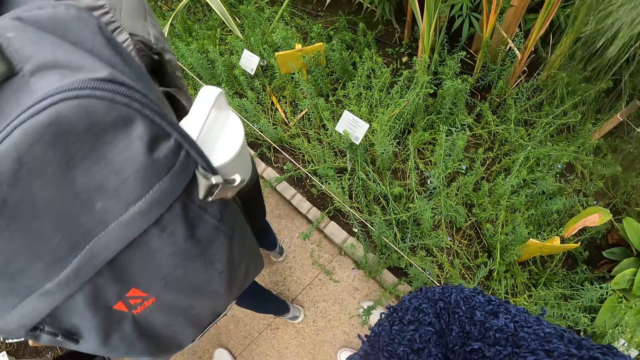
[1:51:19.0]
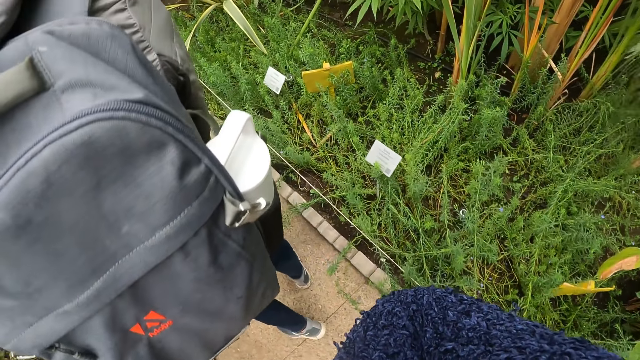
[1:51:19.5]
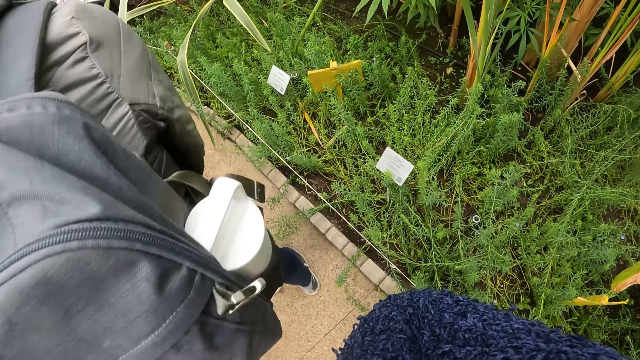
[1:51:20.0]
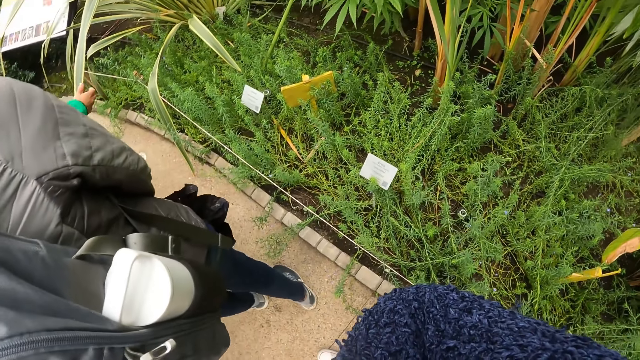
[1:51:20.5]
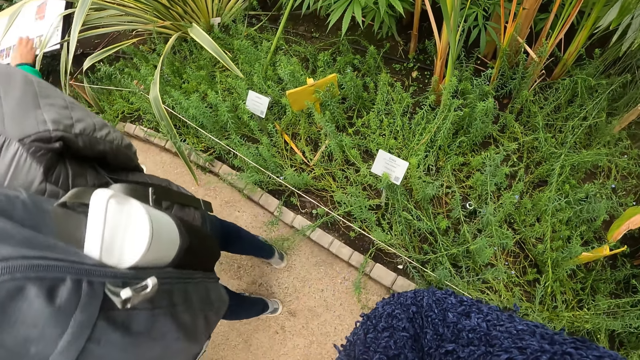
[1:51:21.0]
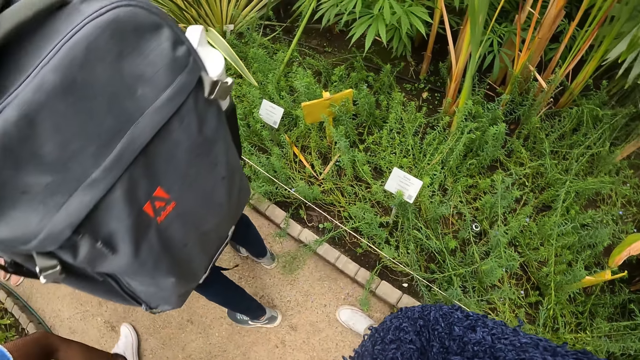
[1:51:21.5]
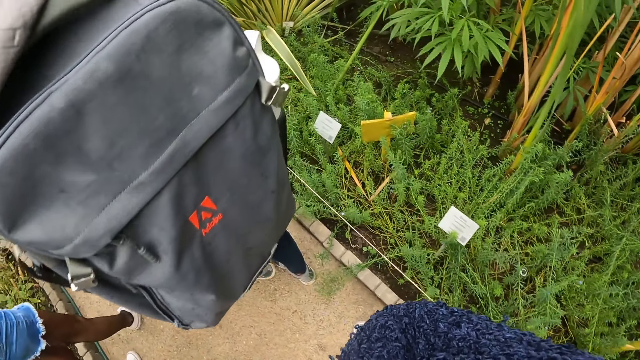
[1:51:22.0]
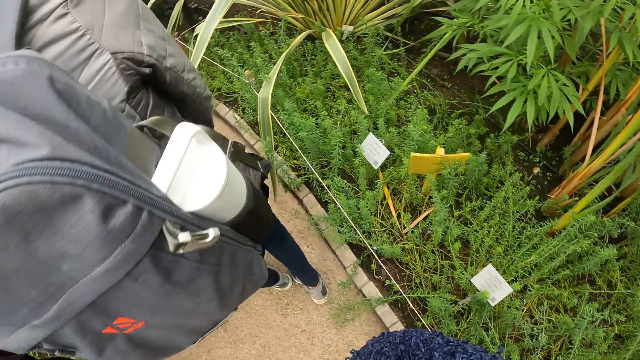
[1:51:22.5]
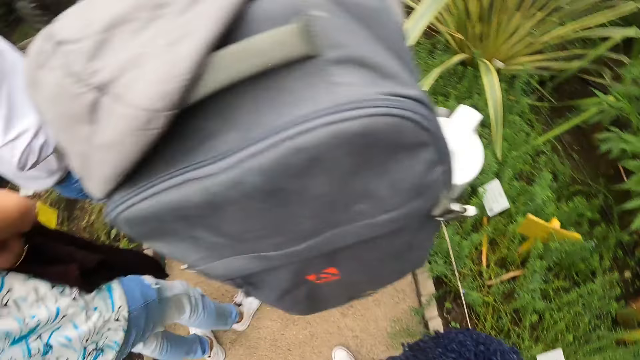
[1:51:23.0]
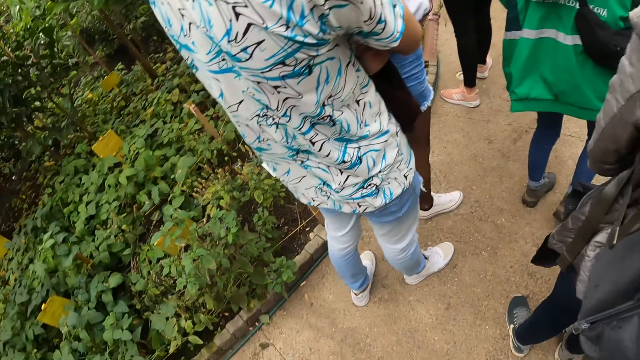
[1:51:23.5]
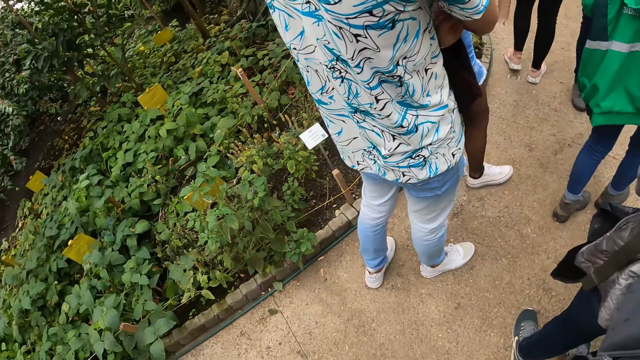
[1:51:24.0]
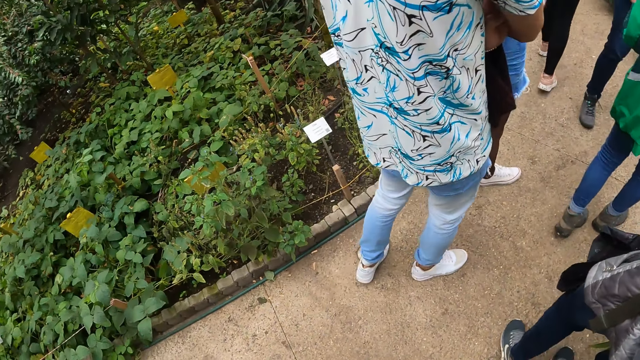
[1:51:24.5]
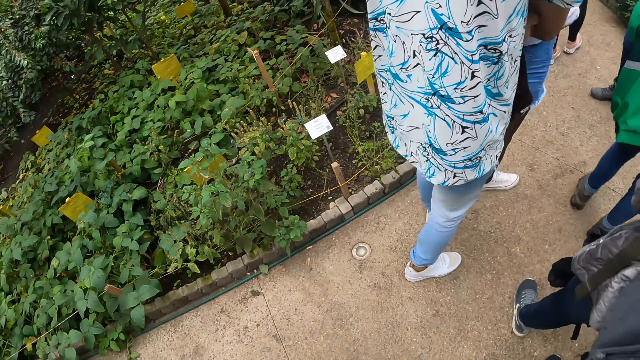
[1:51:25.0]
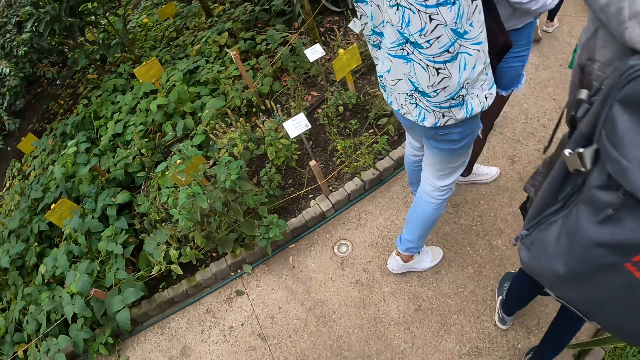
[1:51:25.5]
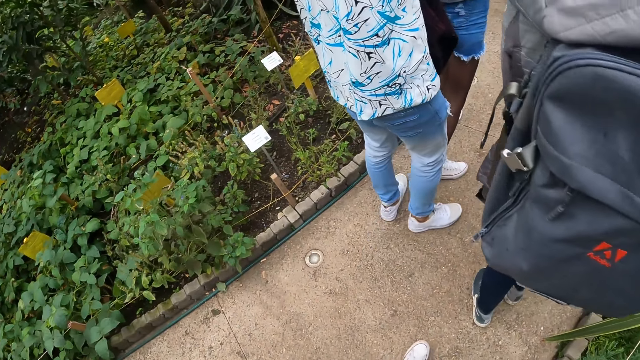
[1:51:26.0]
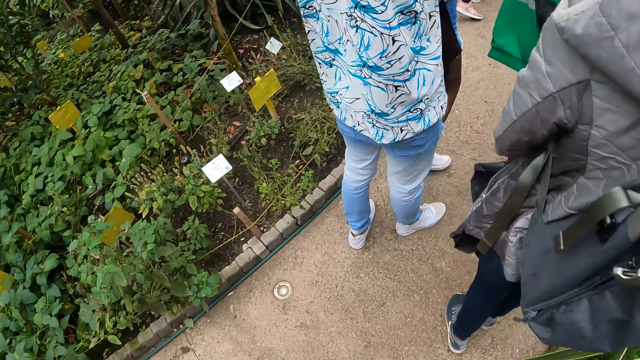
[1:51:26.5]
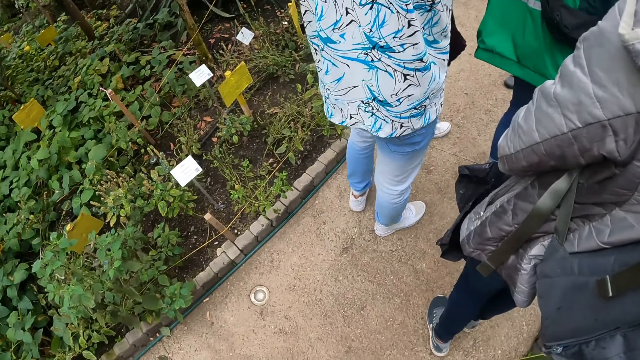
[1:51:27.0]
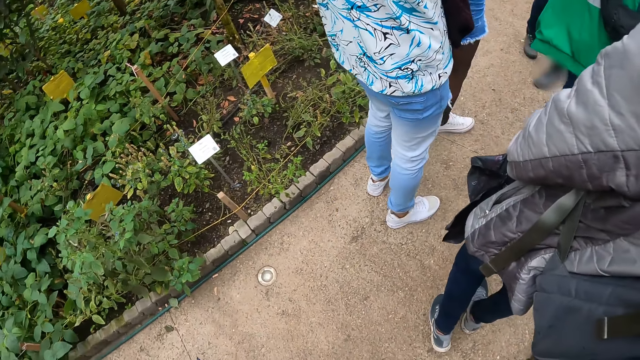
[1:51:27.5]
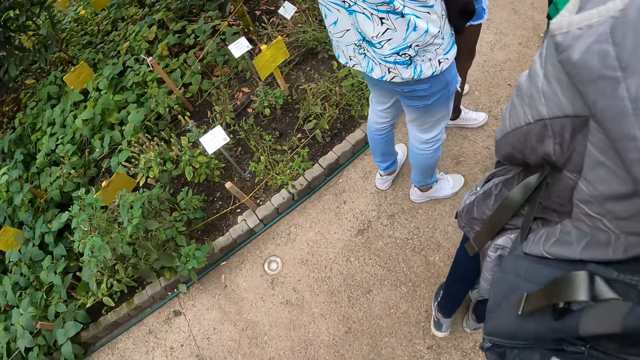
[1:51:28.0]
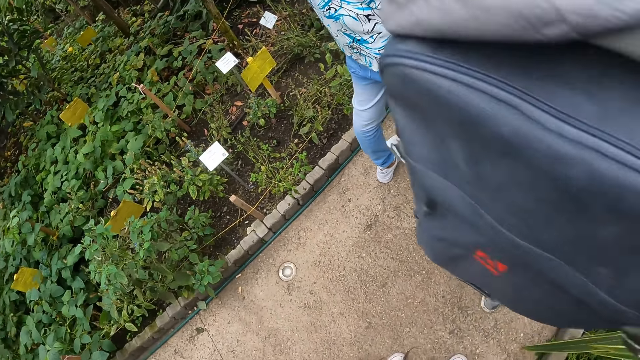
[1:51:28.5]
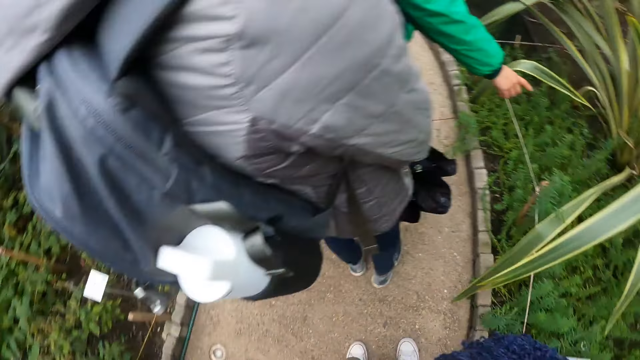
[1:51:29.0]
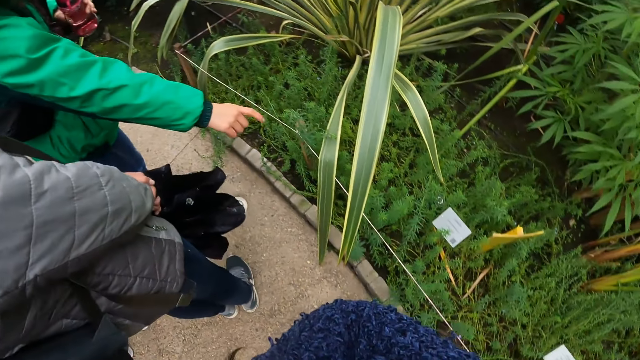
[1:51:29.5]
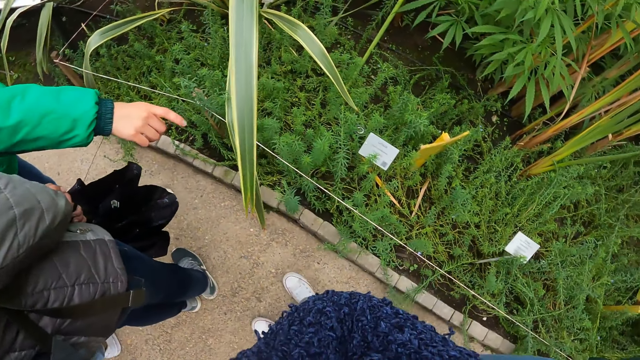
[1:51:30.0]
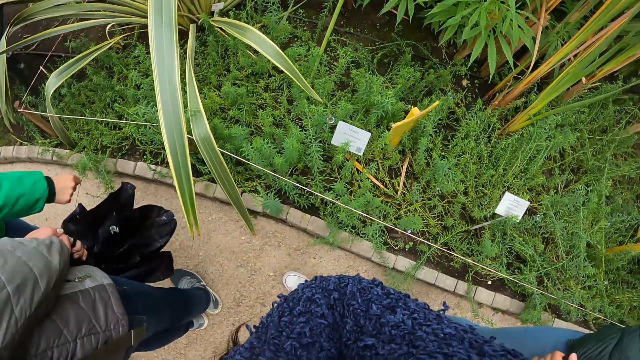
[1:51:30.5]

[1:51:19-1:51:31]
The woman touches a dried pod of a plant in the garden with her right hand. The camera wearer walks around.

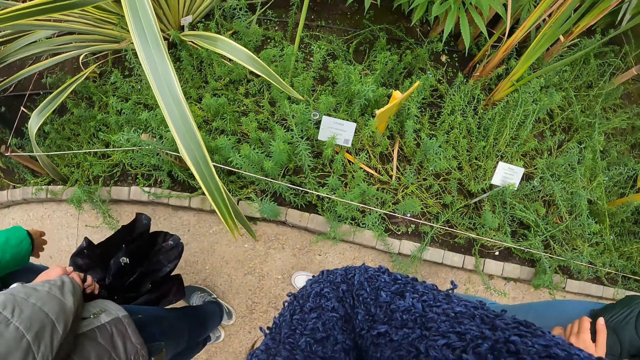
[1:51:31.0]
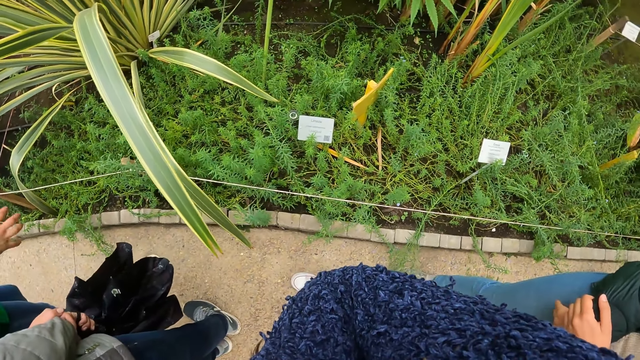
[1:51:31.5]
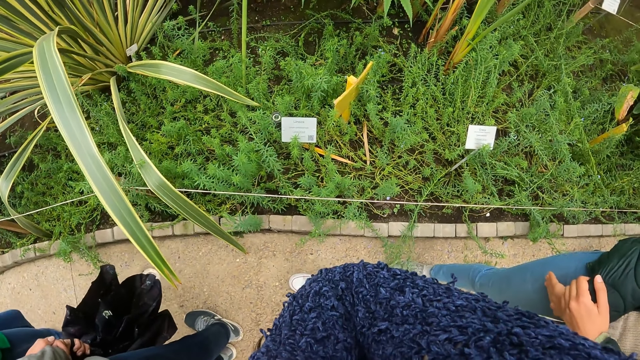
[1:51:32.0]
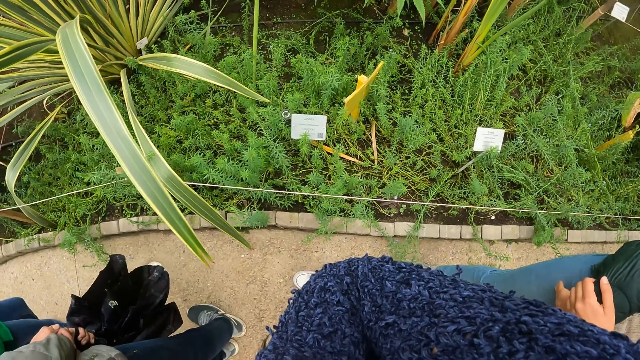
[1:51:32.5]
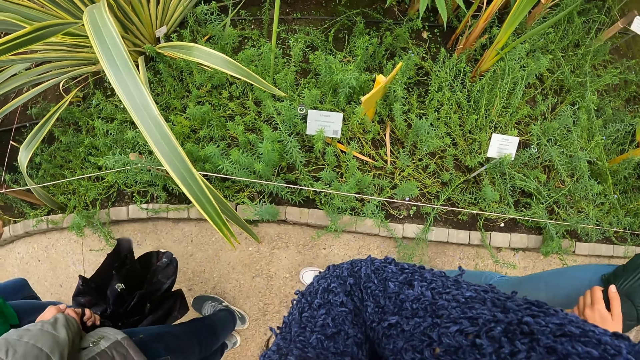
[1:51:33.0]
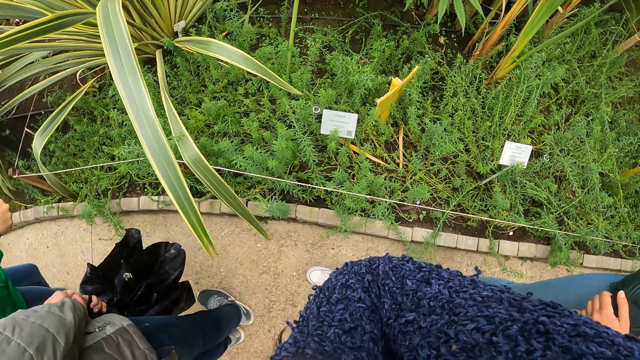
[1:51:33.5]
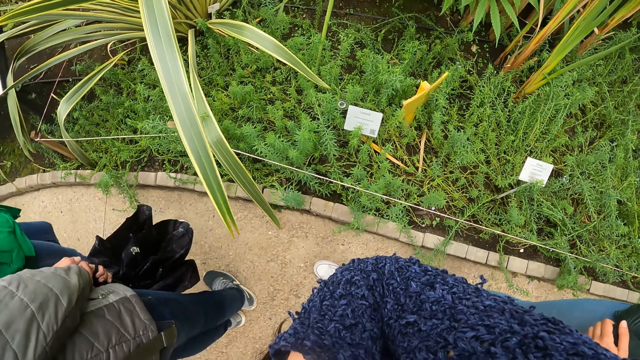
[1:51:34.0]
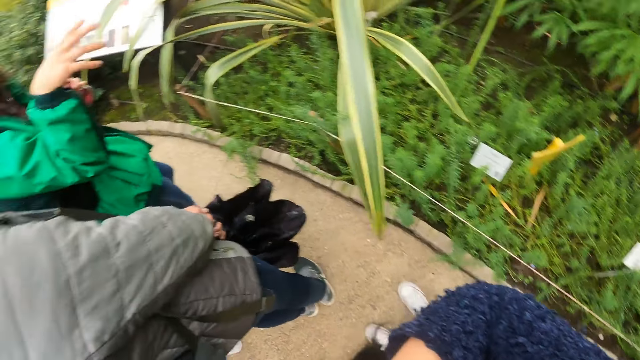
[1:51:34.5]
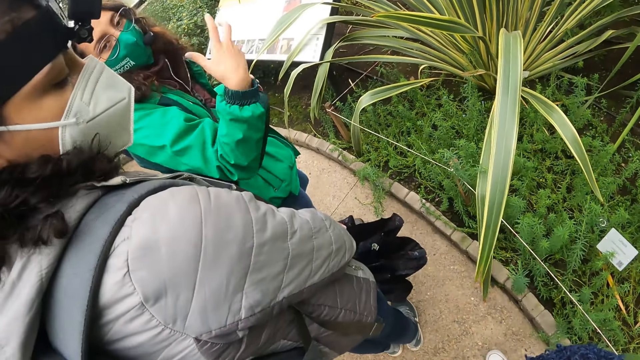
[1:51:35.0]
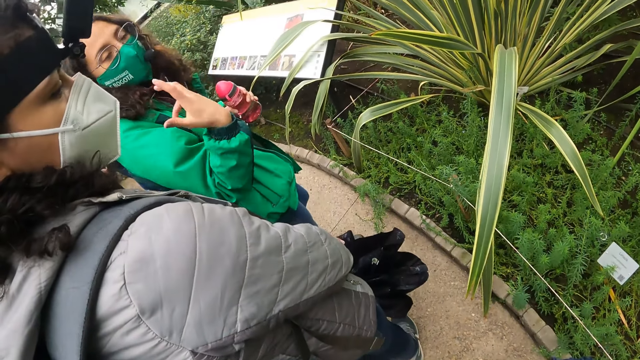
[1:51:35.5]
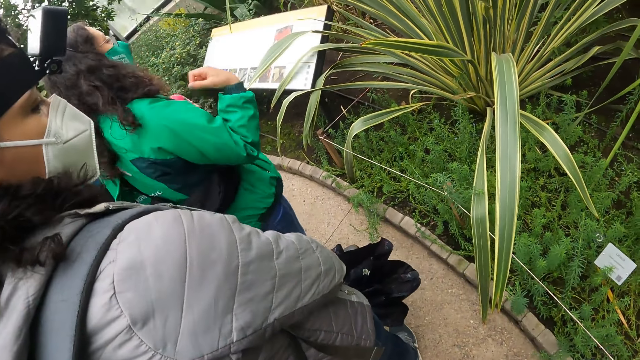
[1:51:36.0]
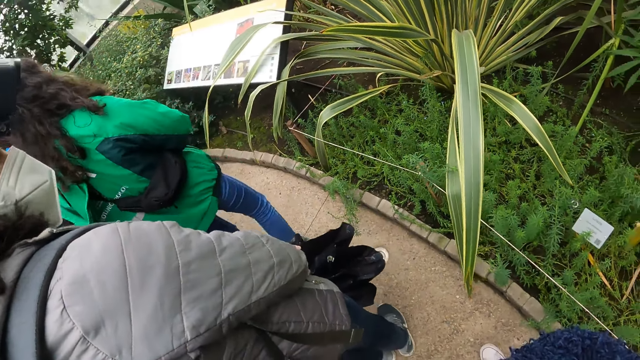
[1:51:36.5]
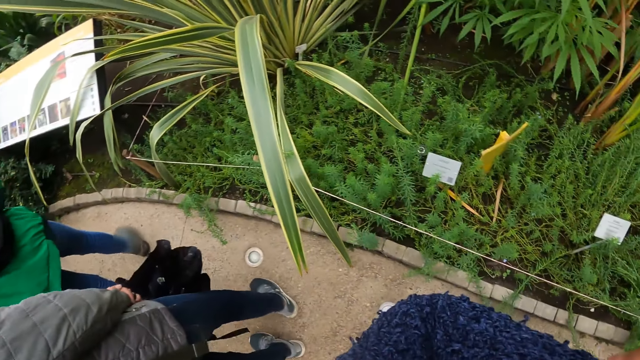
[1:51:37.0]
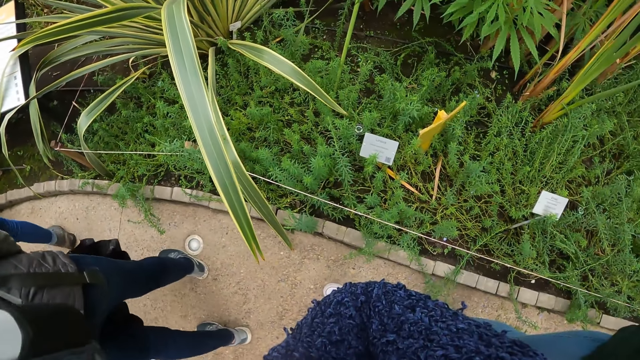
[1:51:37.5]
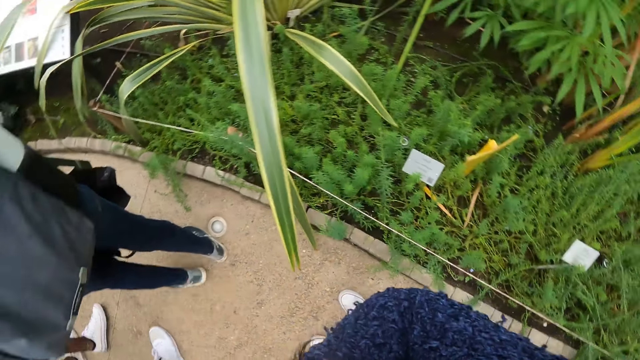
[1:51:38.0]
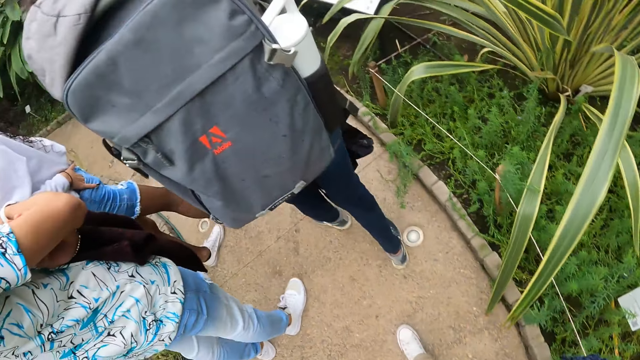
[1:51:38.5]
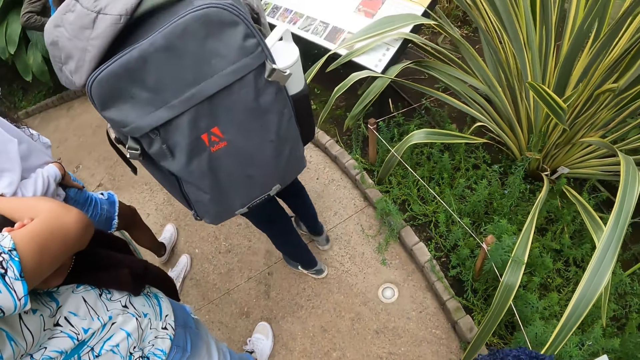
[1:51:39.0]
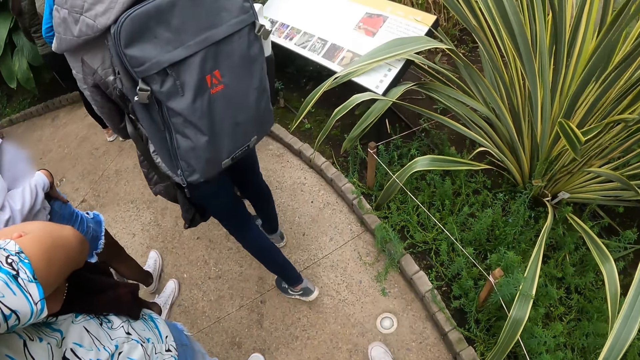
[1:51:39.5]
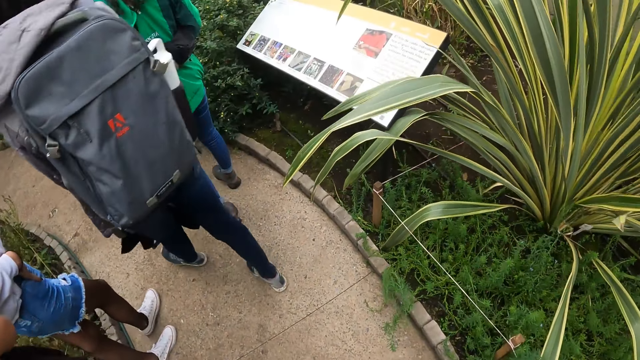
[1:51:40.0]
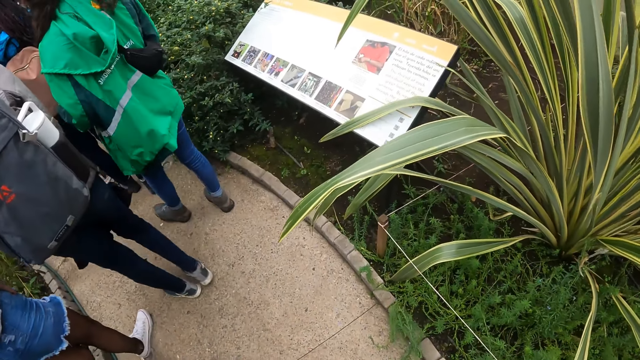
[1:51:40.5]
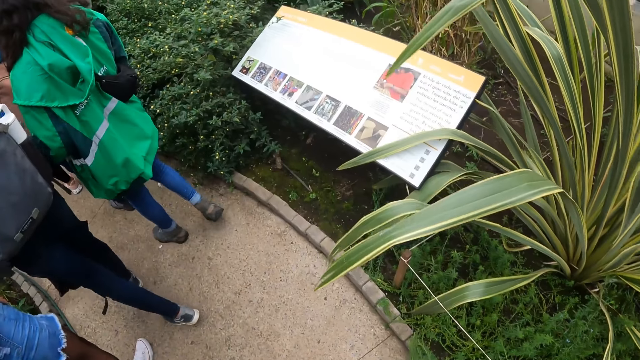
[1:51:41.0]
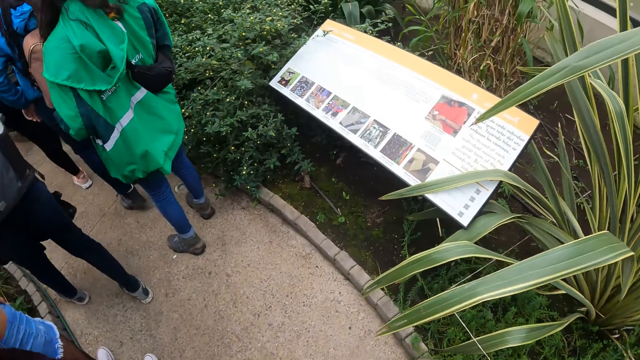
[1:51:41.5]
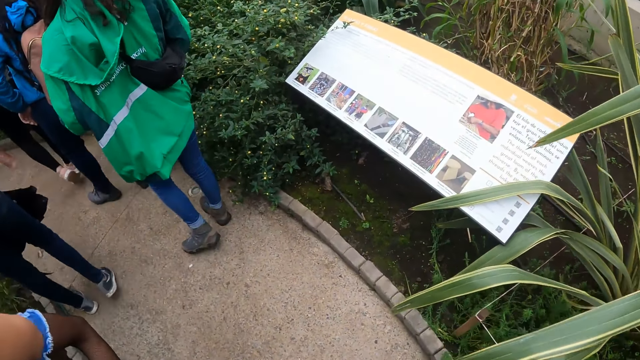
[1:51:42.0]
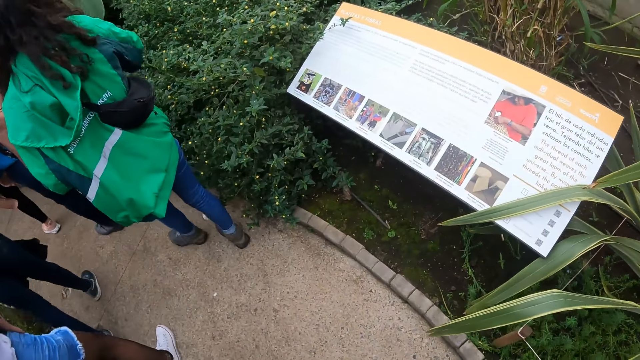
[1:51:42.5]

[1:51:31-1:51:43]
The woman walks on the pavement in the garden. The camera wearer walks on the pavement in the garden.
